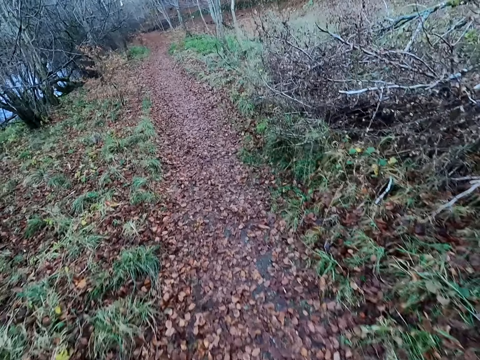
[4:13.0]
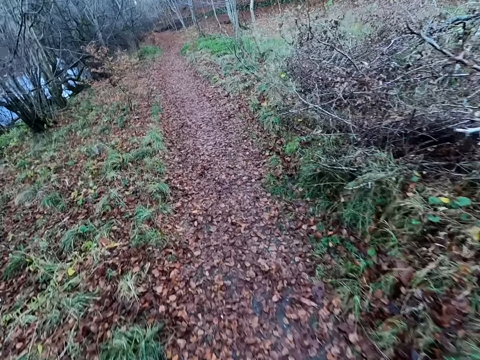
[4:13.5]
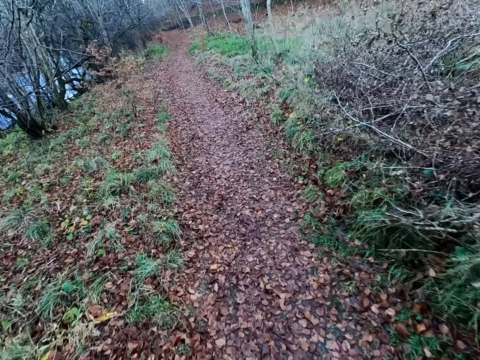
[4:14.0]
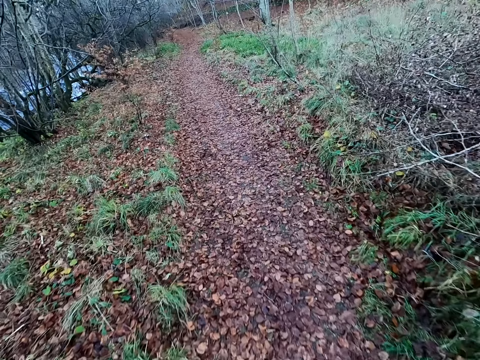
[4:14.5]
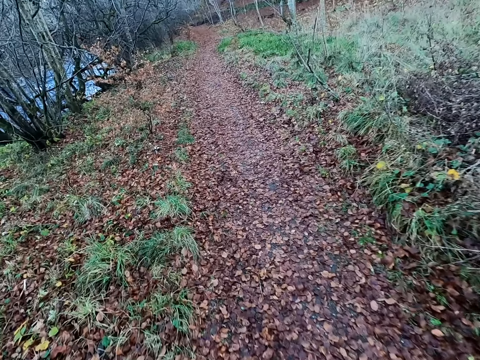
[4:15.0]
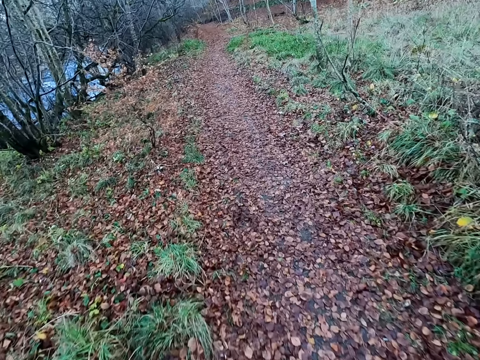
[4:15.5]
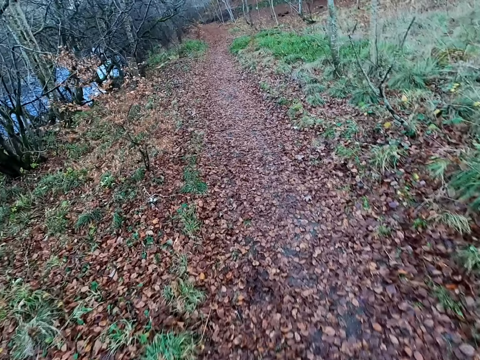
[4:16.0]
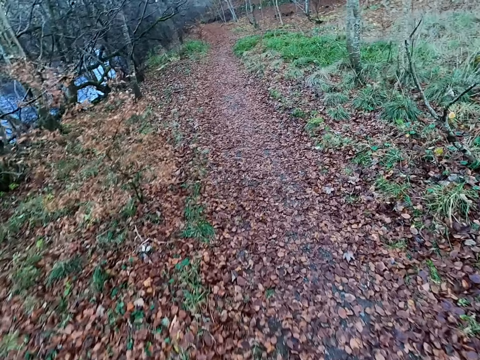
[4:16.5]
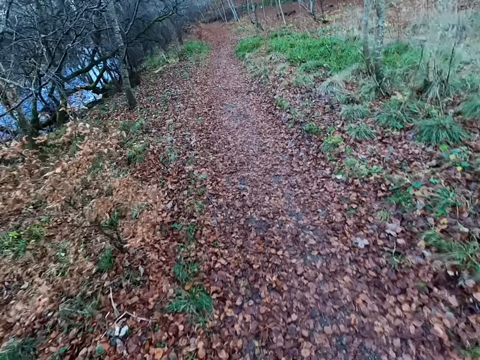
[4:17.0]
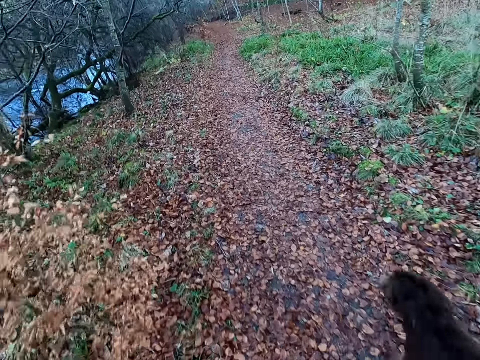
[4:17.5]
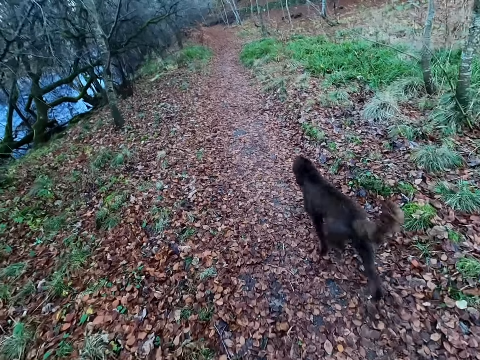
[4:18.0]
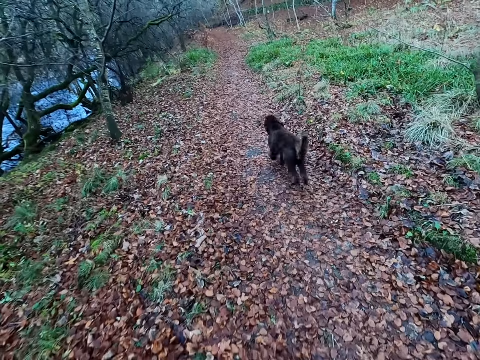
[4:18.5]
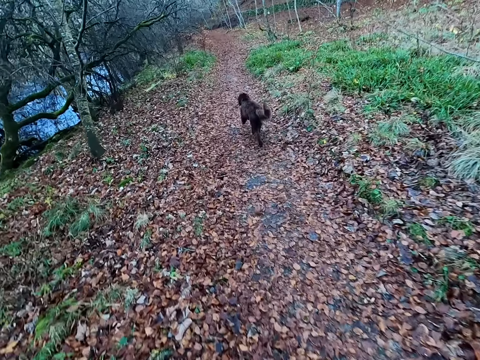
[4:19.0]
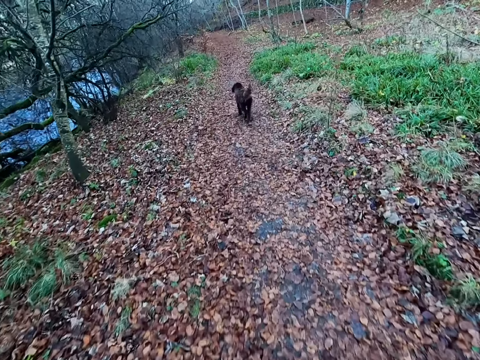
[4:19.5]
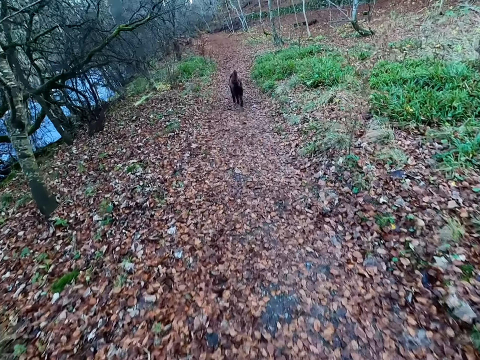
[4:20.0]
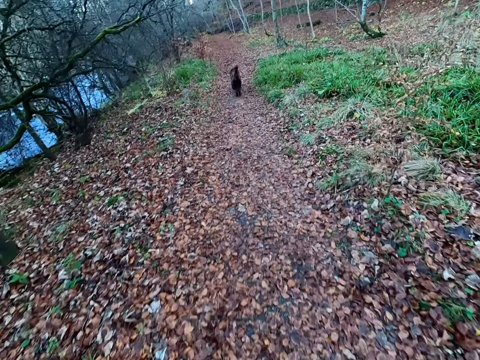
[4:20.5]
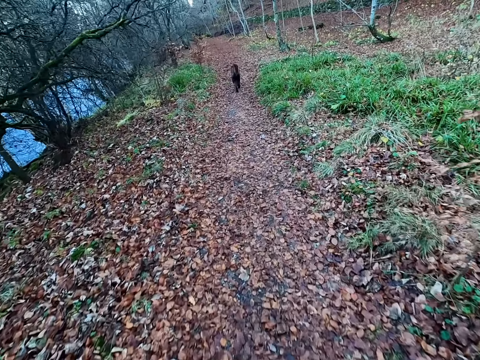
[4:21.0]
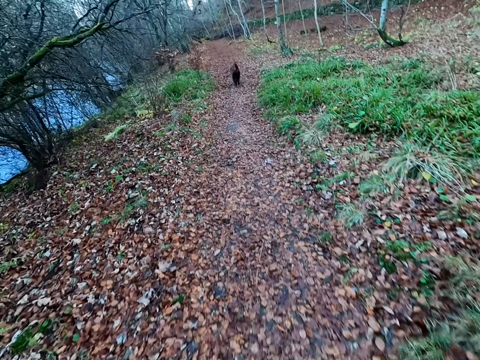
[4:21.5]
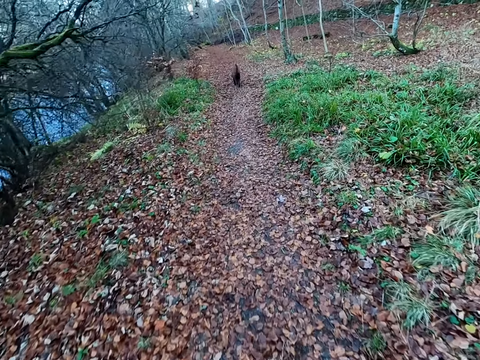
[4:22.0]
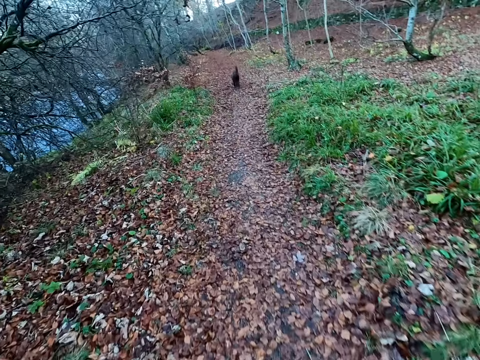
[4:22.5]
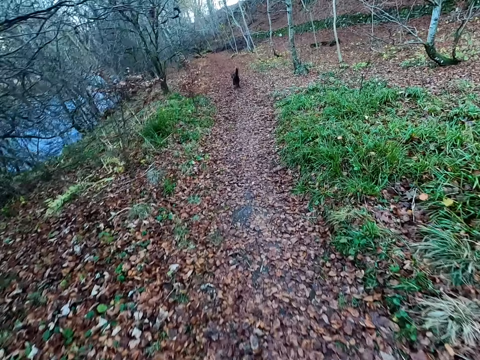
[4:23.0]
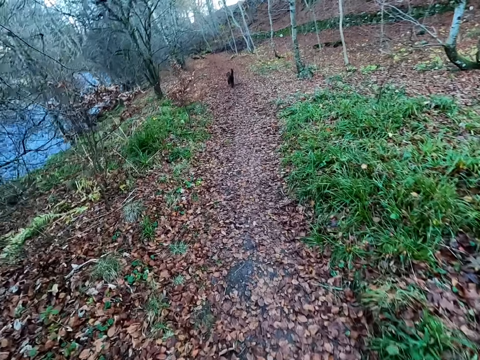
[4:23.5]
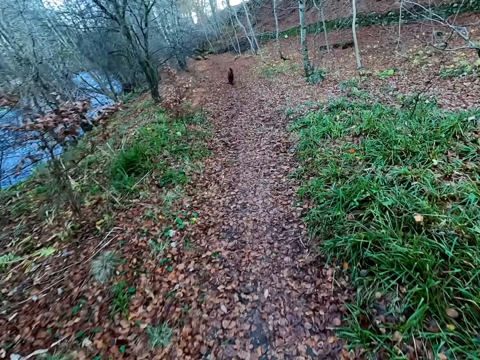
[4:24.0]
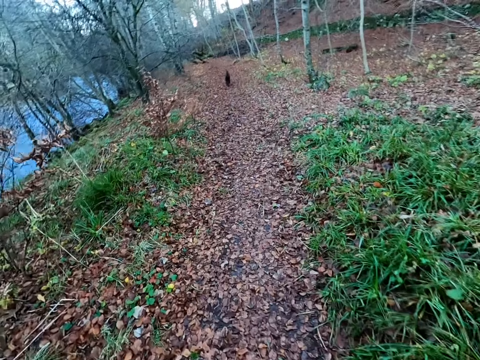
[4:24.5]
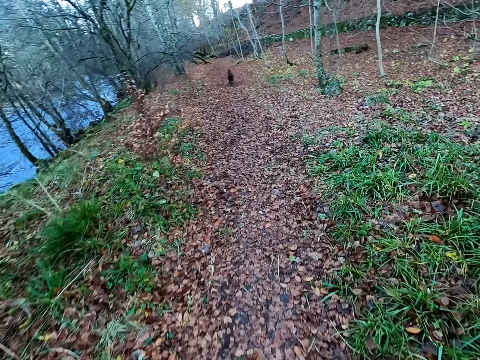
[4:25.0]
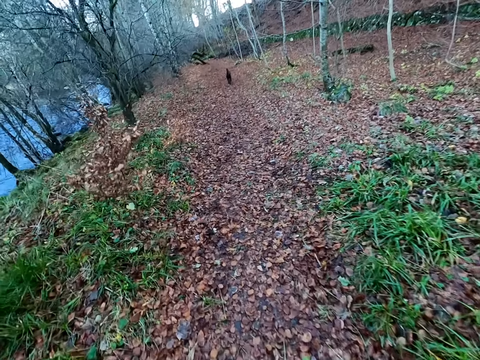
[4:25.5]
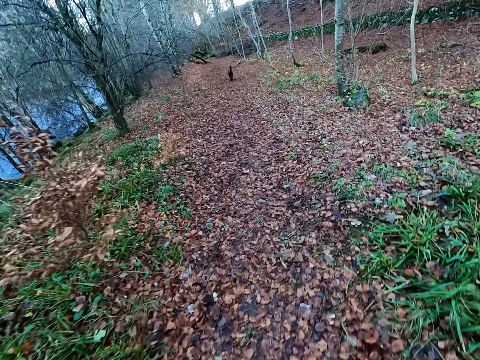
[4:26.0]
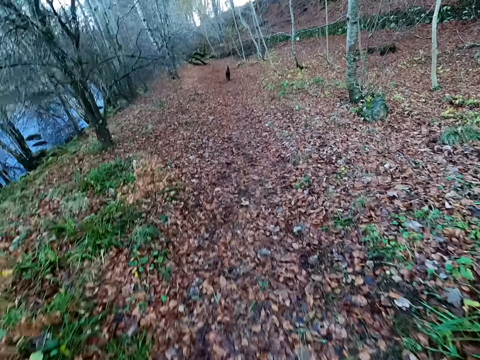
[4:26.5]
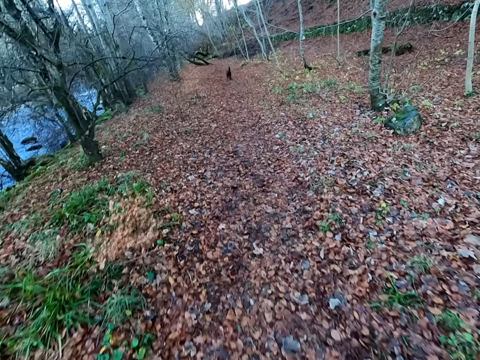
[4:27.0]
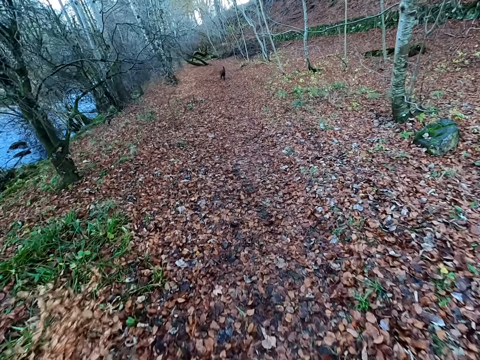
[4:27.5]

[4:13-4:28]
The dog runs past the camera wearer on the road.

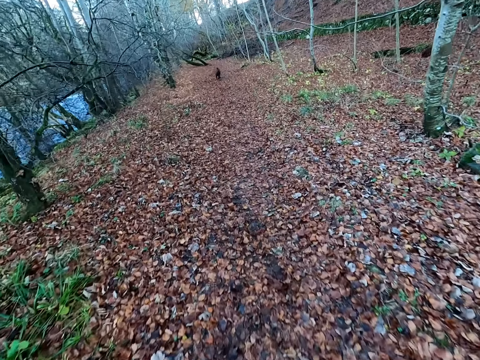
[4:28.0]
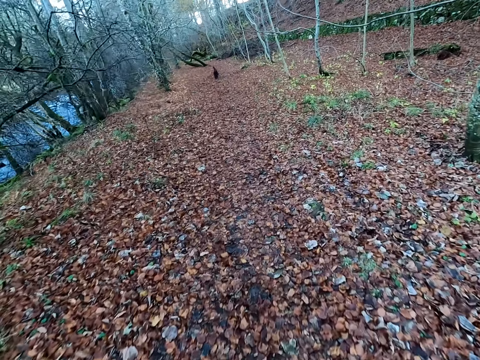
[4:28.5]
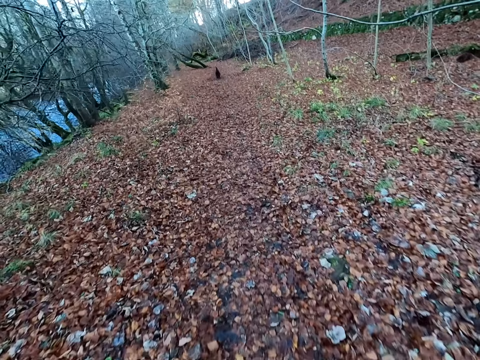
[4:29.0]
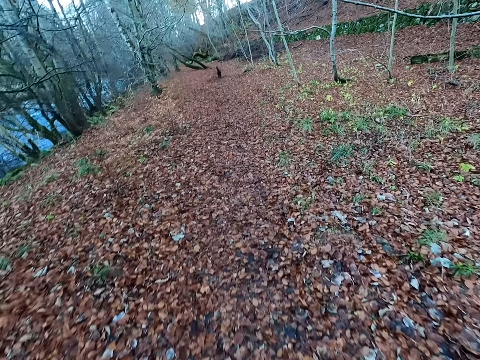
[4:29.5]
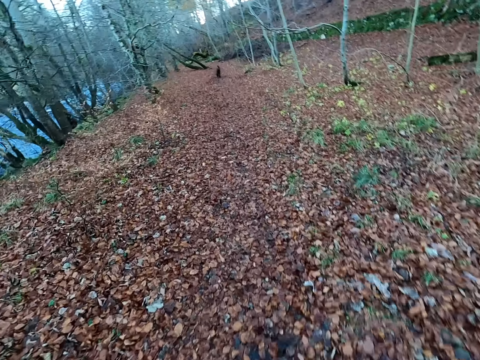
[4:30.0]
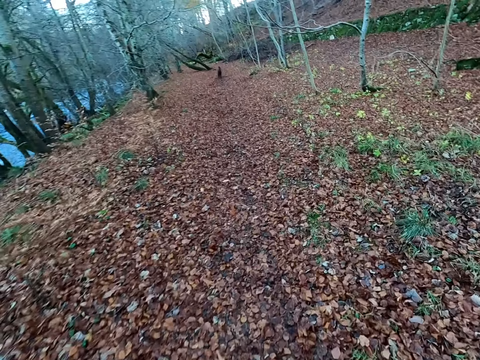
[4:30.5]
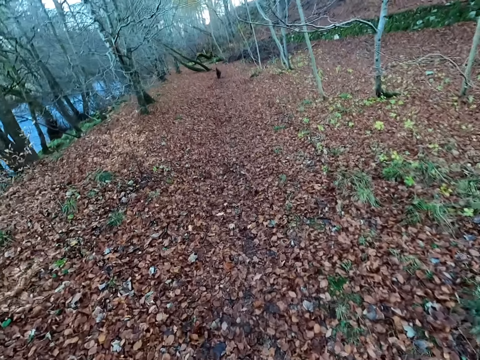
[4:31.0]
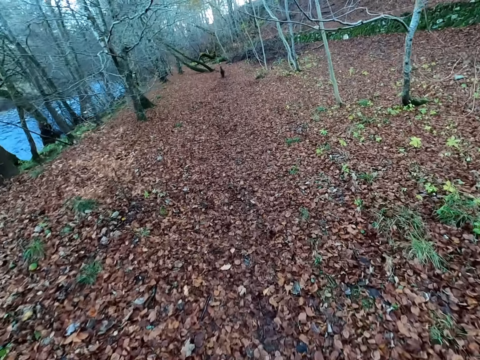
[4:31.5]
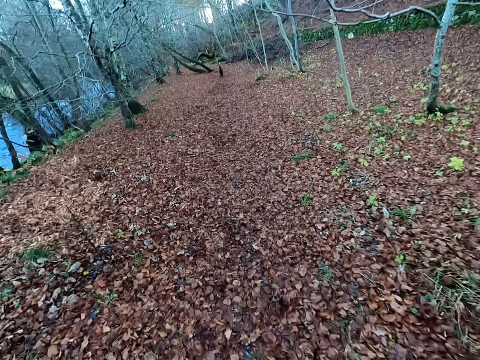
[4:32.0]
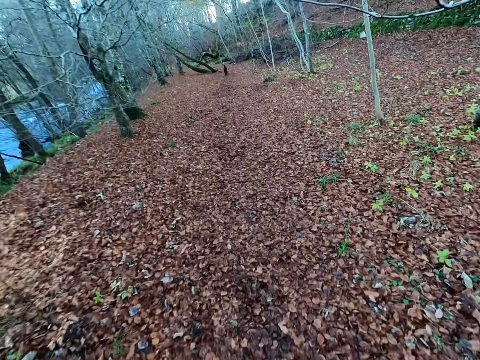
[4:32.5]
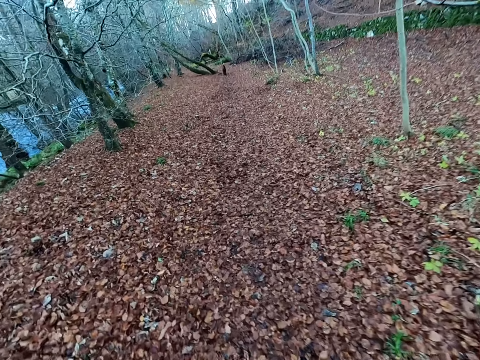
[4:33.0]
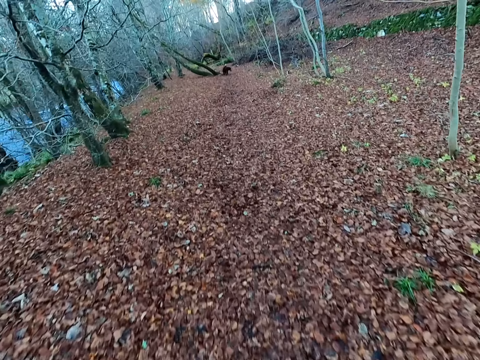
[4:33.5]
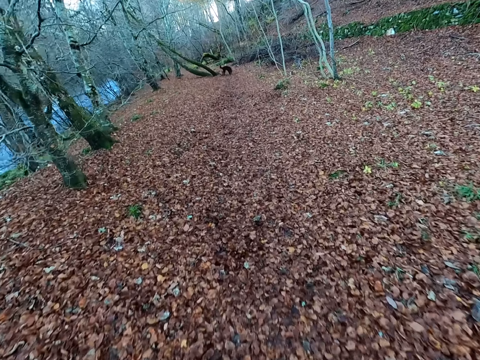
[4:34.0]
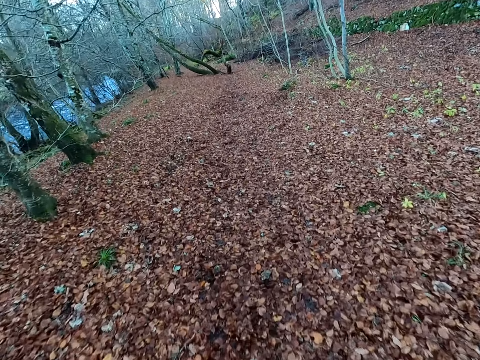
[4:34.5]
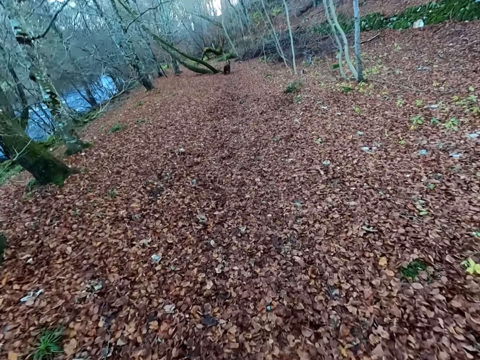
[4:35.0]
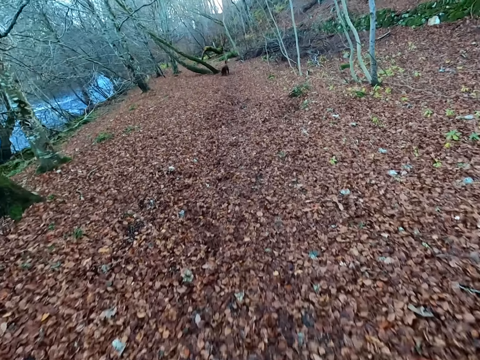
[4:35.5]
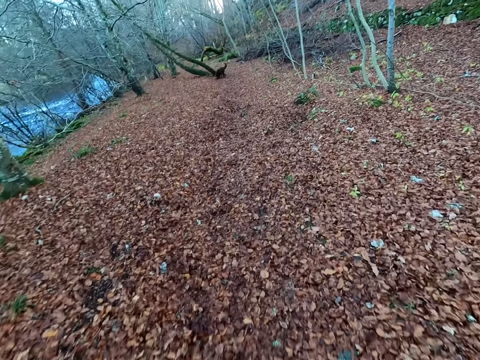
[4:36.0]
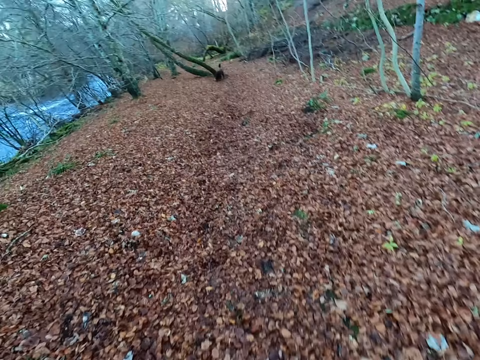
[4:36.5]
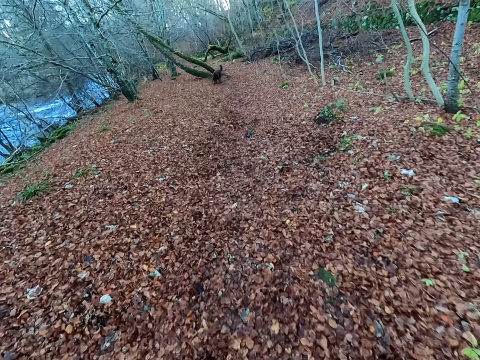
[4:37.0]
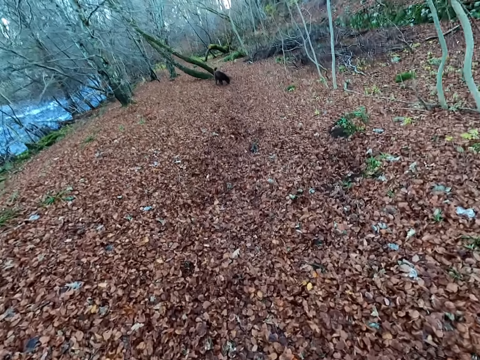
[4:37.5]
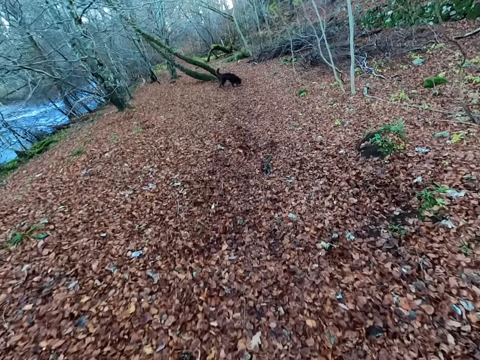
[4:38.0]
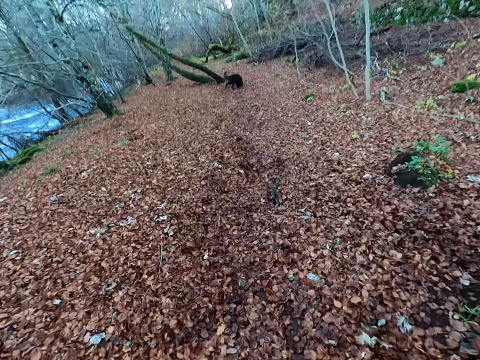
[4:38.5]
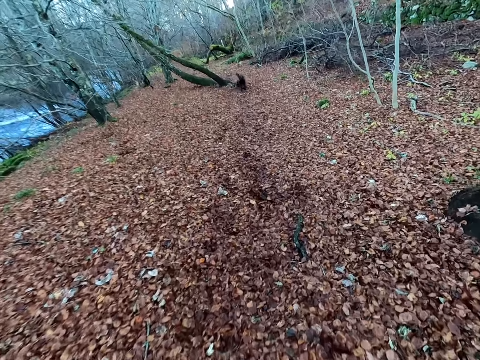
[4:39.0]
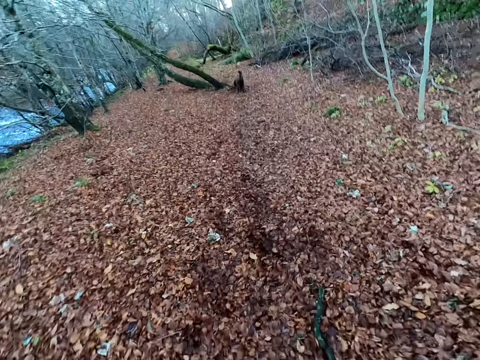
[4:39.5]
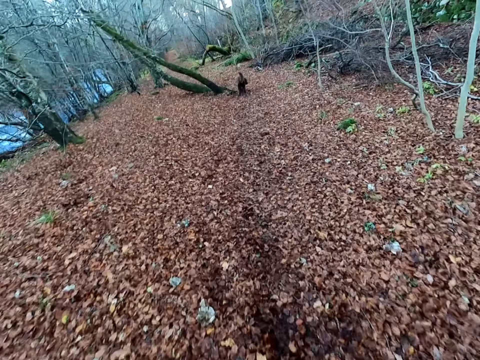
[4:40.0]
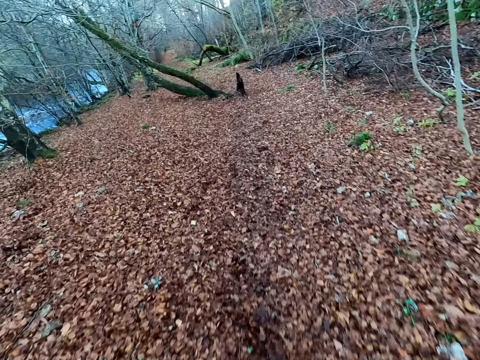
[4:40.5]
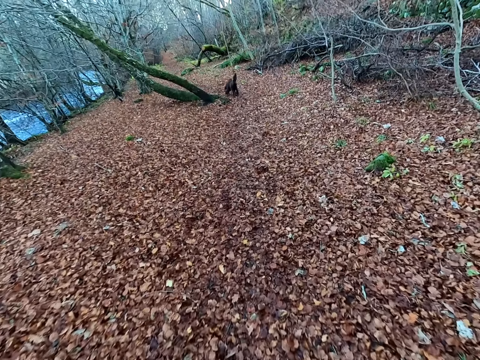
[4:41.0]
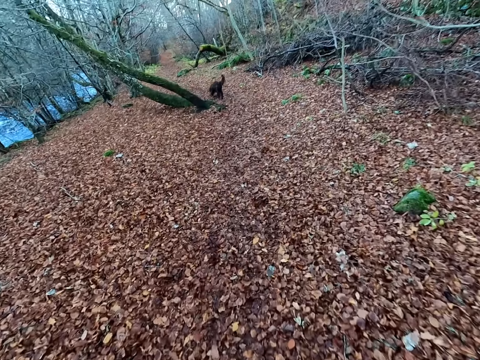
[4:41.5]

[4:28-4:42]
The dog stops by a tree by the road. The dog sniffs the ground by the tree by the road.
